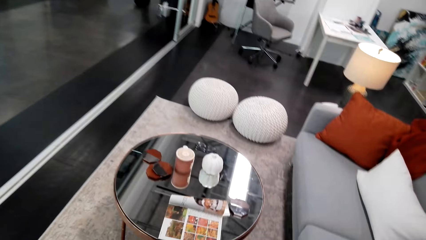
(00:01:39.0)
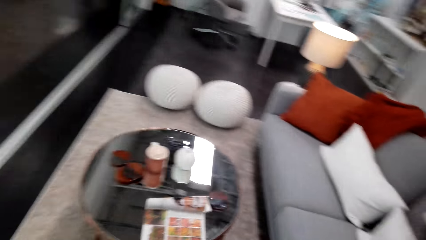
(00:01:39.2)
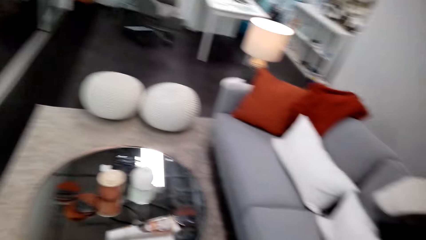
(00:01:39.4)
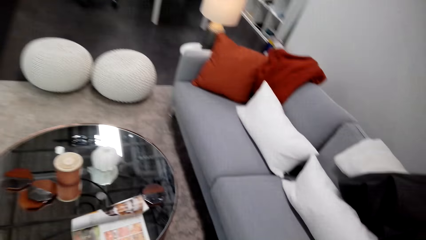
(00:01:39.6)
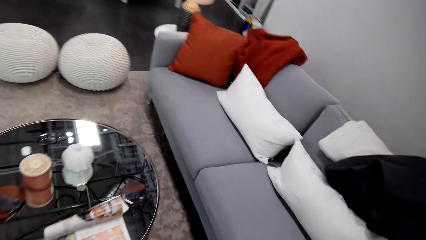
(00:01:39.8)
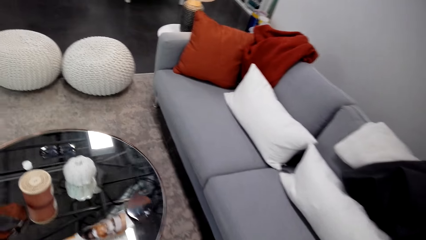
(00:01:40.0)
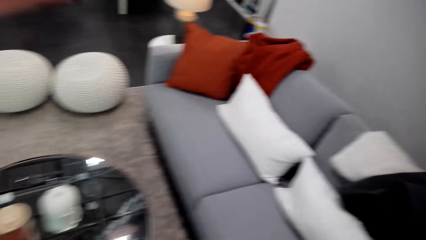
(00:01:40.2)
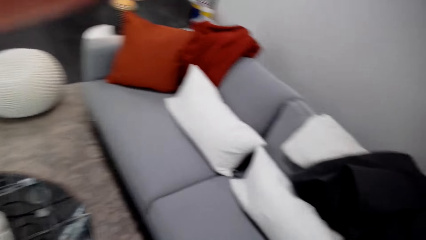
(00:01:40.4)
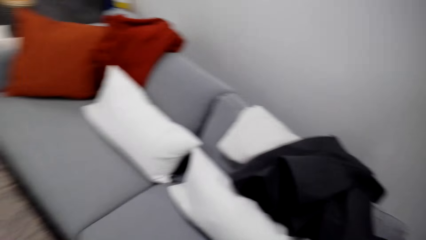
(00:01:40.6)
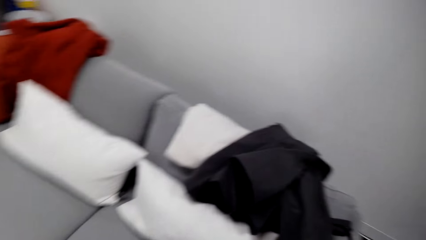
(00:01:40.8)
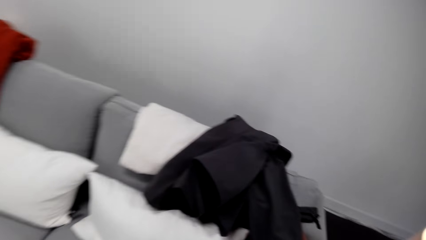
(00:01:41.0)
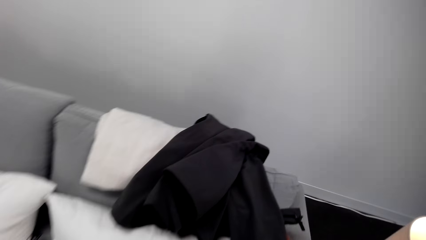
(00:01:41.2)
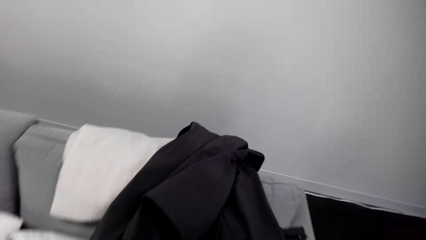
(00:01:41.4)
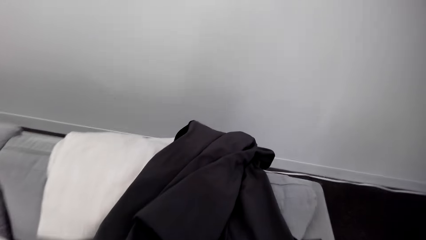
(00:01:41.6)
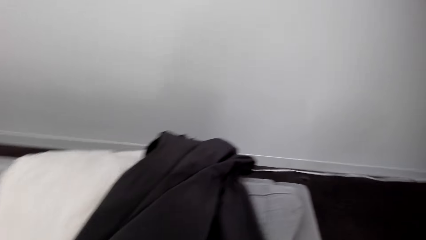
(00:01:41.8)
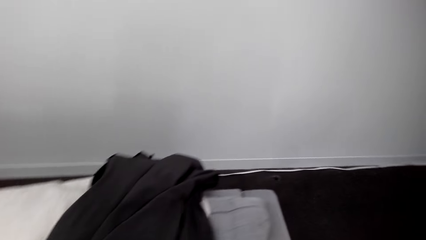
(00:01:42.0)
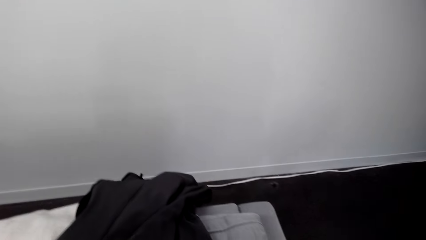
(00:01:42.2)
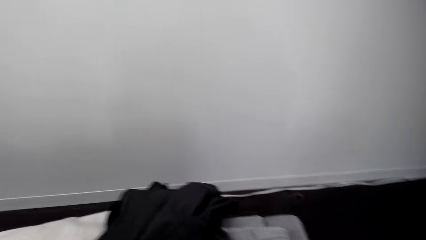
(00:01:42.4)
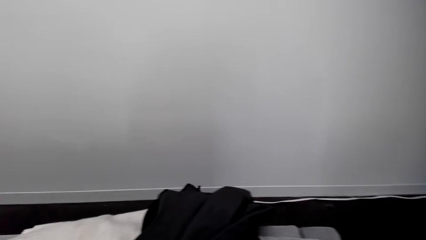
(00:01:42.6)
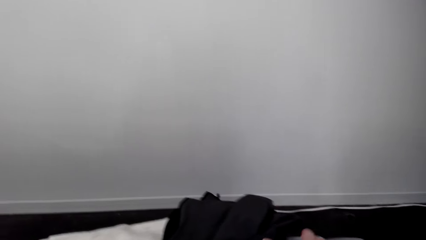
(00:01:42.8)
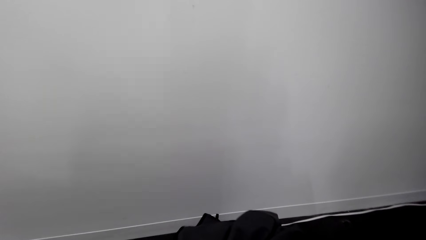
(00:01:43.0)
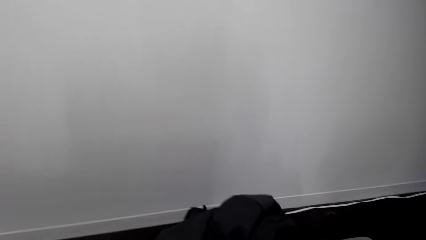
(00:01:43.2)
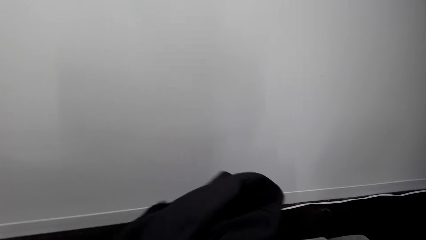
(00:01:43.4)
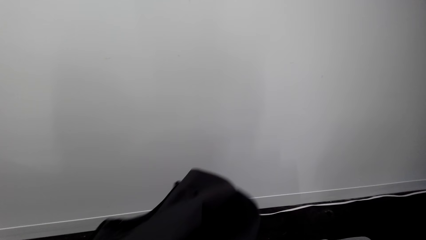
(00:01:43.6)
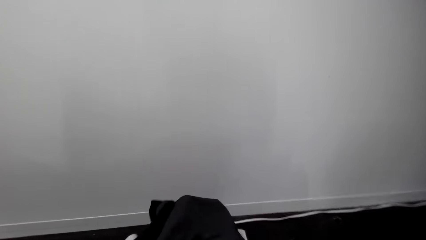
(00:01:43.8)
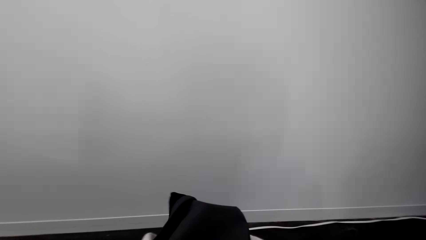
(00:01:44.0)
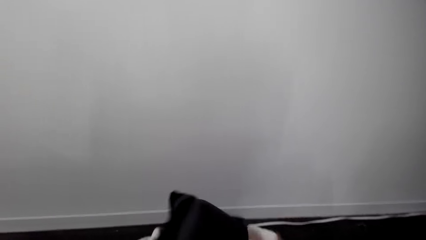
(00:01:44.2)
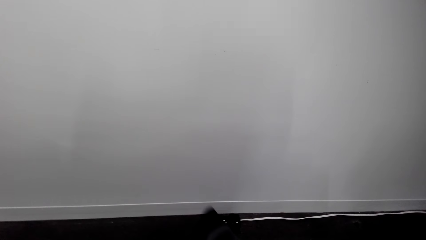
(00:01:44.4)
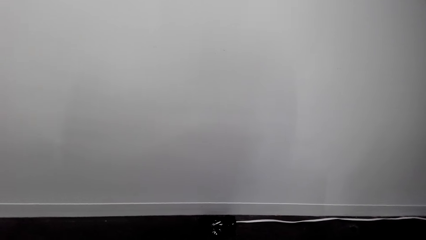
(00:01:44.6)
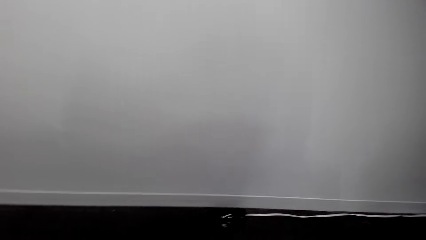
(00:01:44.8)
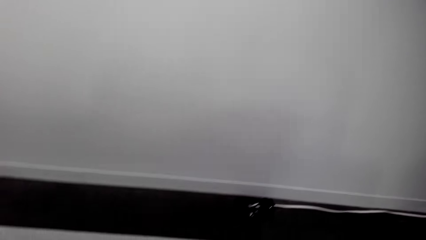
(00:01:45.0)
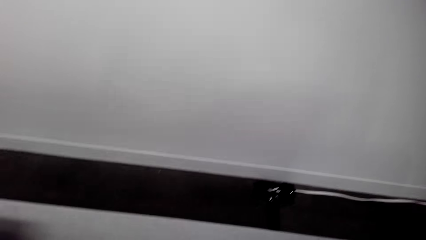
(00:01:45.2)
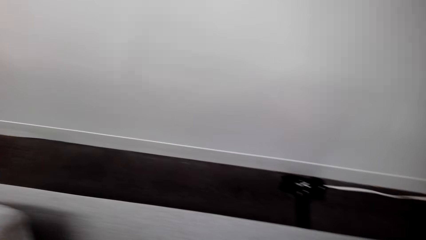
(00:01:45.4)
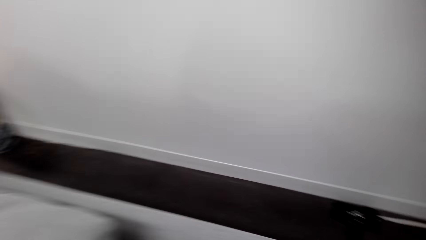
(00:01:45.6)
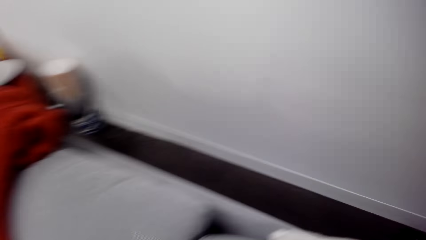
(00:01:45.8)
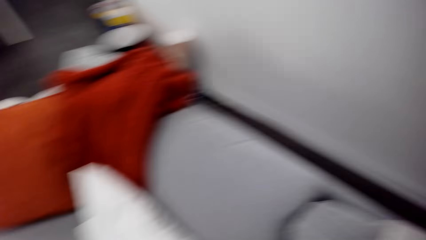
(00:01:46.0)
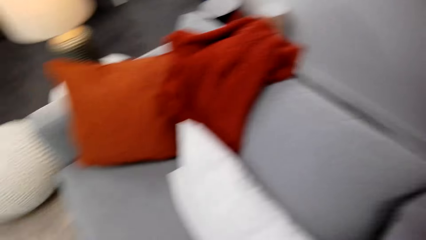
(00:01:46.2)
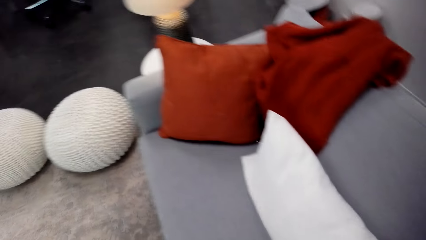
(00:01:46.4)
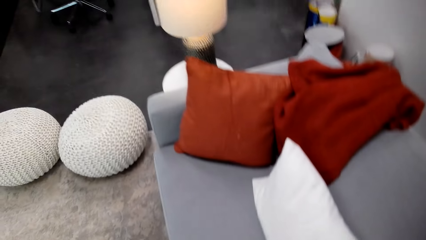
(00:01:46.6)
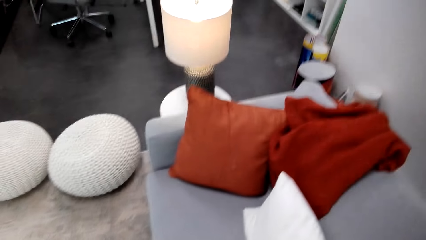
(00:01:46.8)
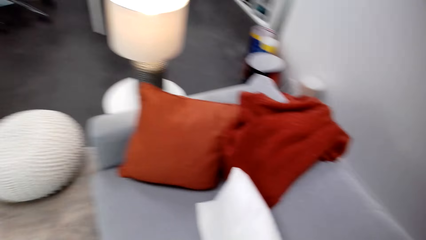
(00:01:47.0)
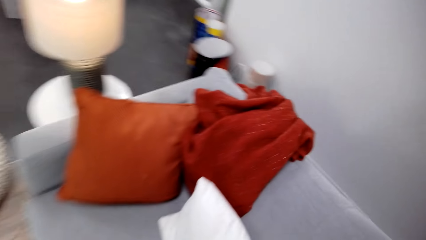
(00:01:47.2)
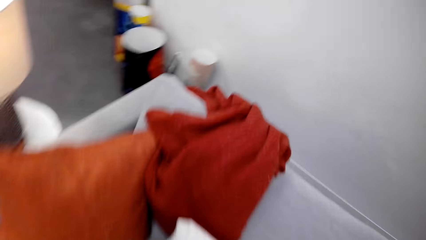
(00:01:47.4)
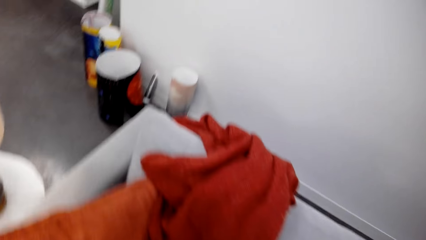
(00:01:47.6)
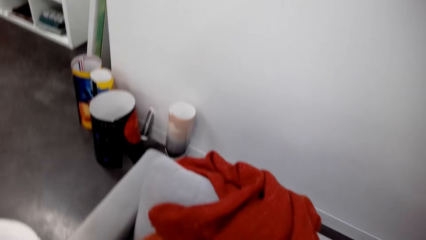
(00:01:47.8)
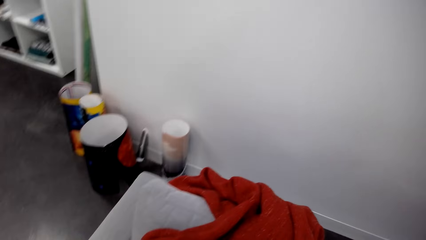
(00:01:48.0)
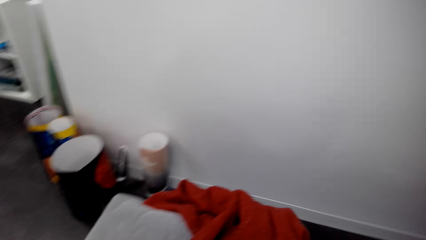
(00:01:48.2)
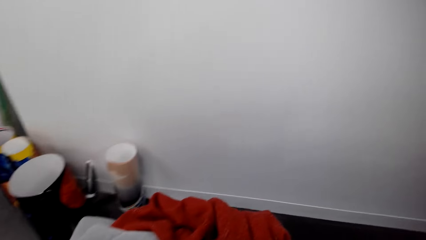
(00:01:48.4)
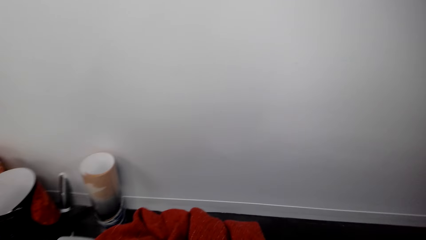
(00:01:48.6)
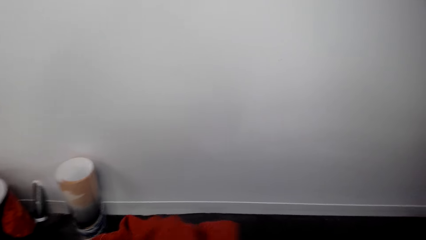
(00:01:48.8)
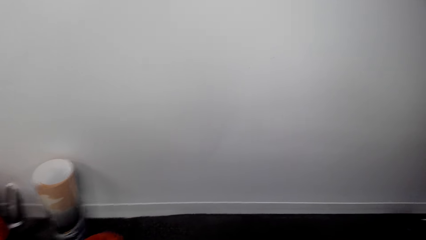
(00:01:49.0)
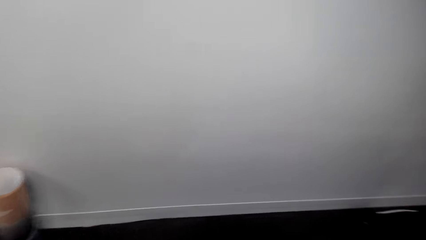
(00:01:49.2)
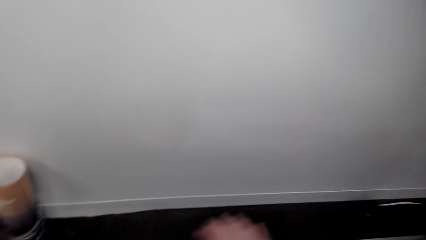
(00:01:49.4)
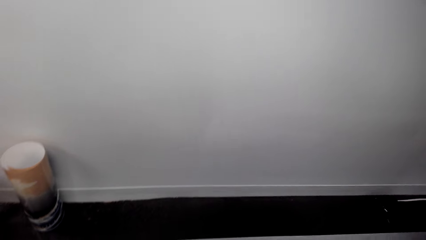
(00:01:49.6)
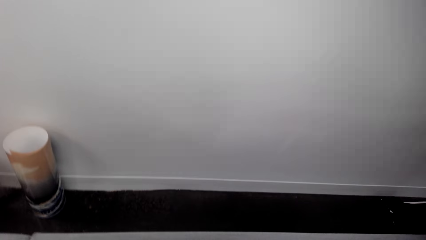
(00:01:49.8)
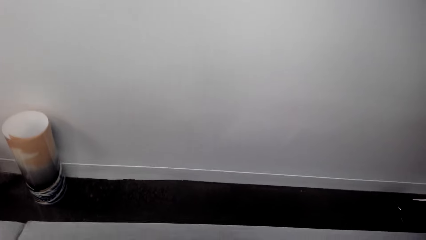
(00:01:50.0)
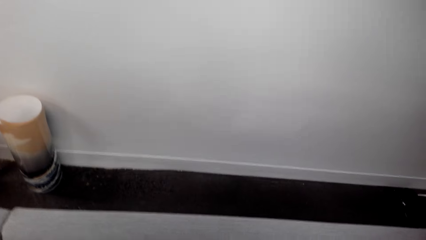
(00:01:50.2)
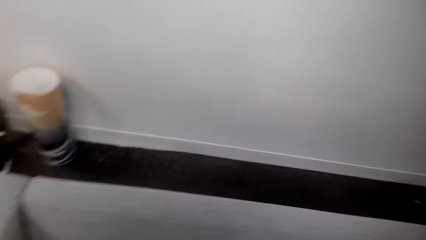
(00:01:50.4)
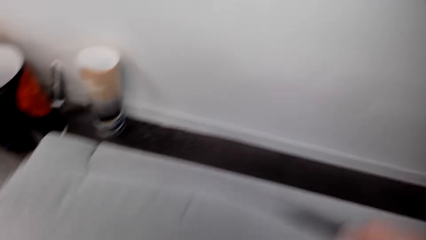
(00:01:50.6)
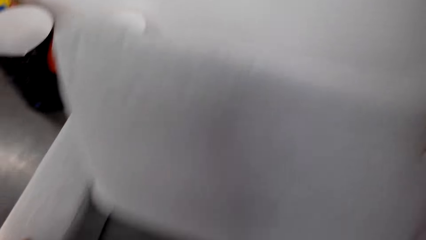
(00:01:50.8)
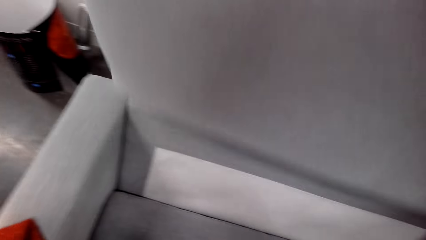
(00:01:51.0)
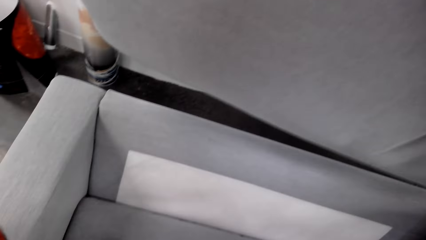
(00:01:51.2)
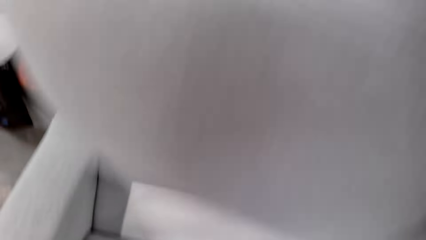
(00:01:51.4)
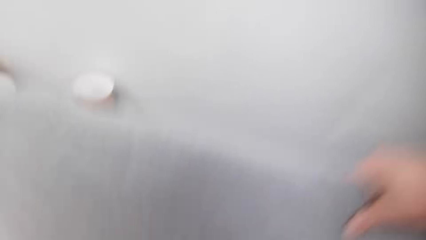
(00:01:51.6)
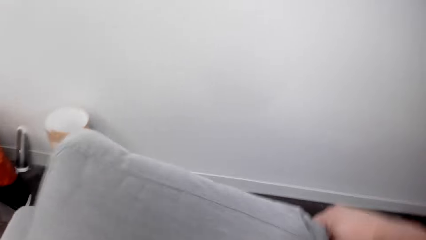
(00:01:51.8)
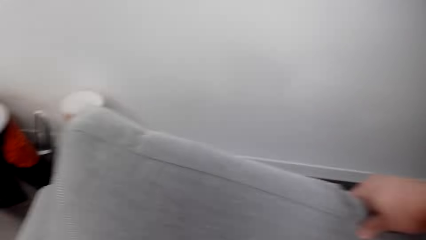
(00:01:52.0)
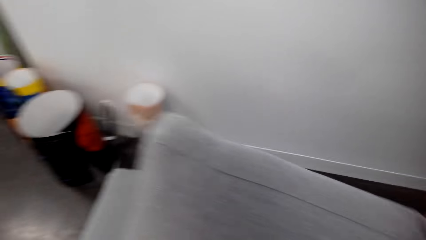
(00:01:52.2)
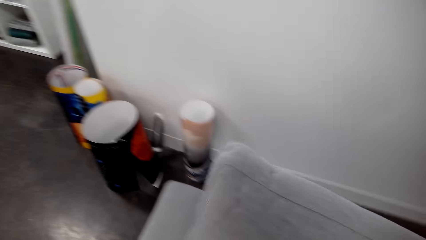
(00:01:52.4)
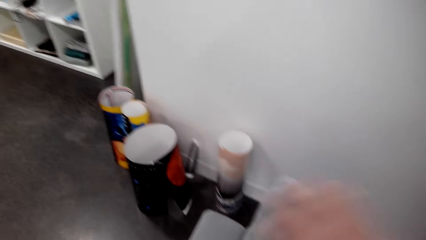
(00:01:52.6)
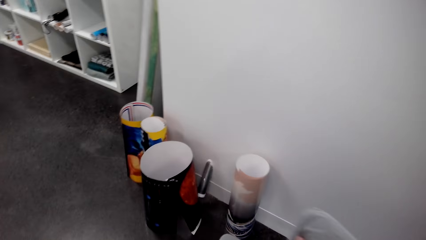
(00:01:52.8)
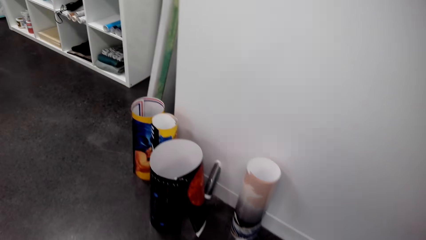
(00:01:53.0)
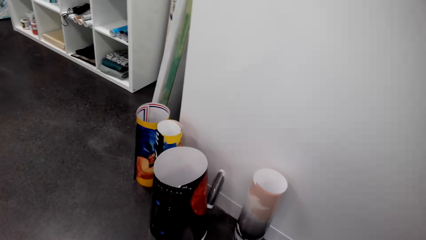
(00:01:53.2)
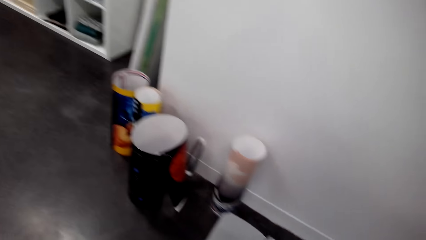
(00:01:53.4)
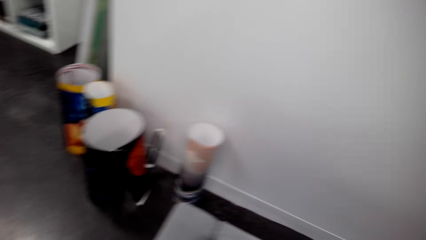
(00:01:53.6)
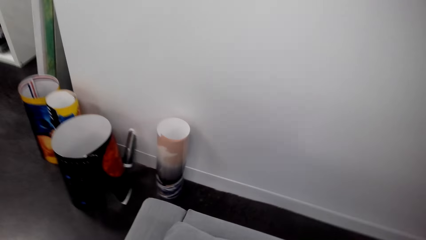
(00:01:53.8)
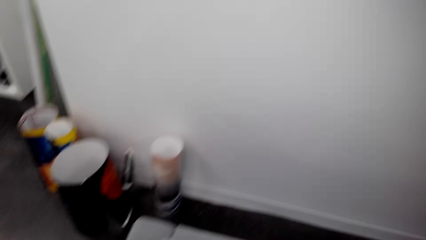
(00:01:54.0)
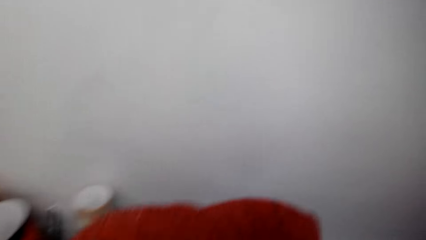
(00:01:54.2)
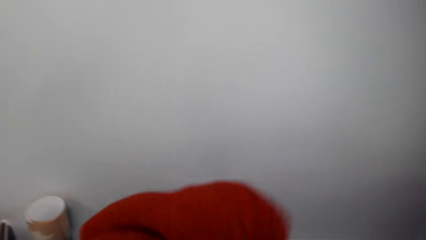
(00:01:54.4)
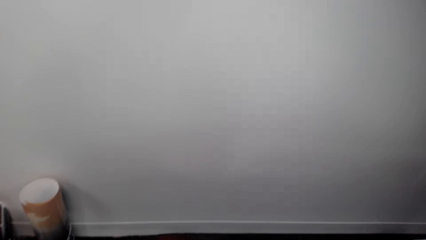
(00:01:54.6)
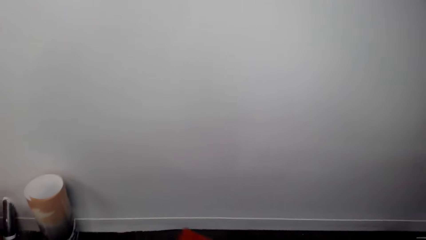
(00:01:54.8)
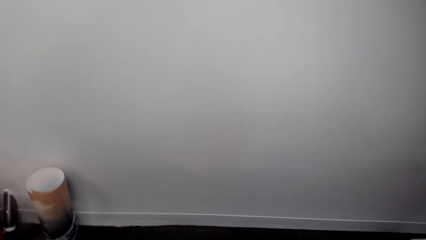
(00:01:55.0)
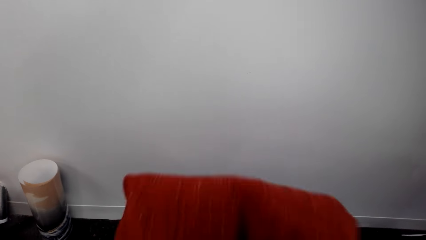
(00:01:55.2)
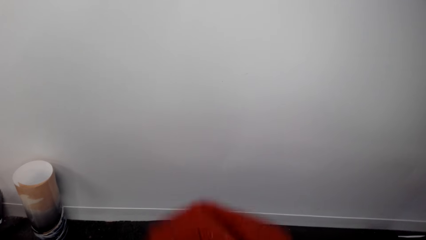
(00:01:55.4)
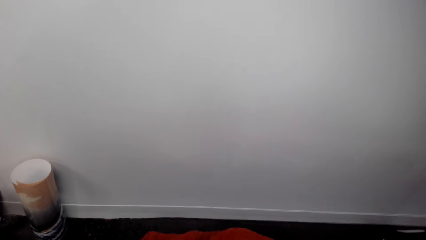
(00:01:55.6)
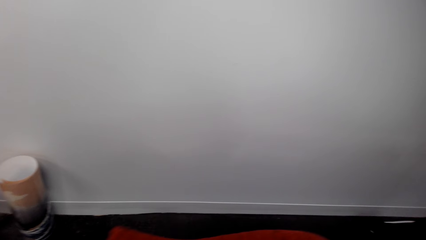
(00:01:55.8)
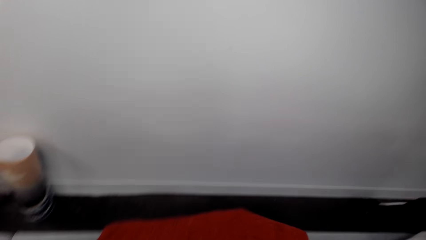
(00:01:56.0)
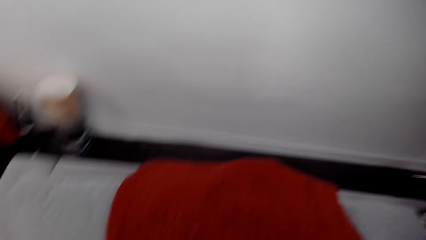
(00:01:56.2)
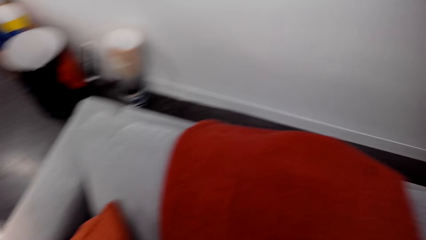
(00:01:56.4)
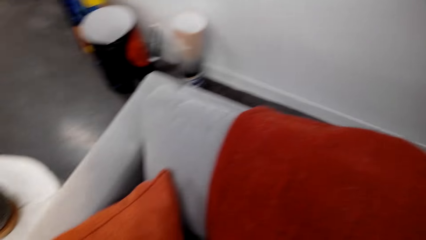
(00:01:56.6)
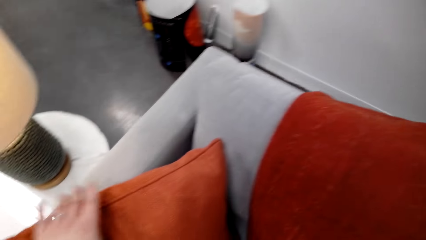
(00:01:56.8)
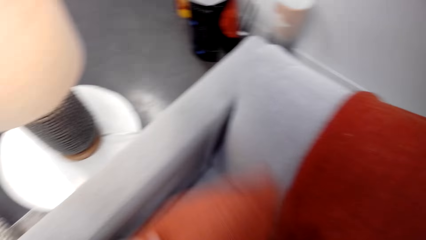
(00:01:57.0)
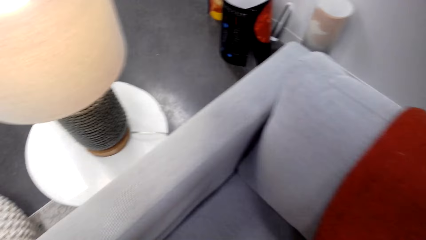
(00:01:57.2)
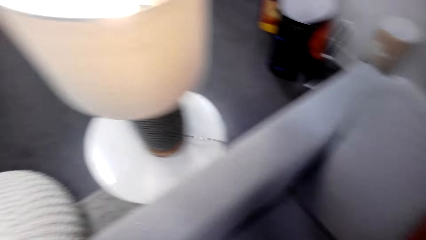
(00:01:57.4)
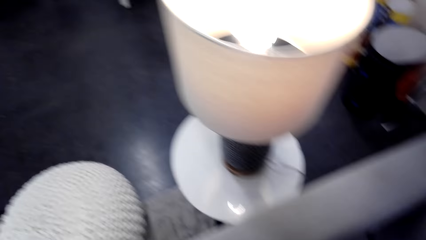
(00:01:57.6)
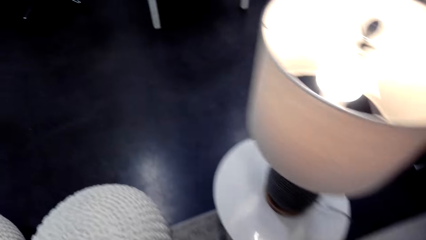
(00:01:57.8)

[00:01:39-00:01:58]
The camera wearer places a pillow down. They walk around. They look around the living room. They arrange the couch. They pick a jacket. They look around. They arrange cushions on the couch. They put back a seat pillow. They arrange the things on the couch.
